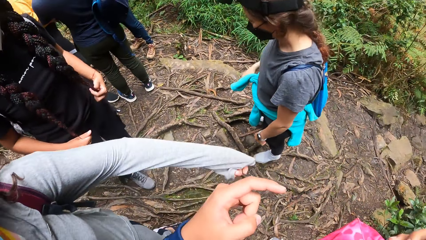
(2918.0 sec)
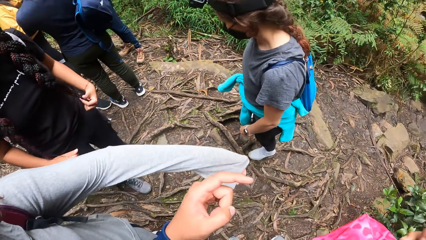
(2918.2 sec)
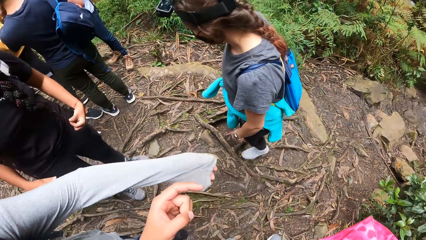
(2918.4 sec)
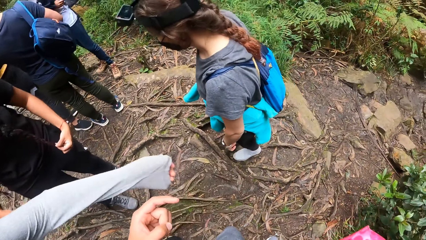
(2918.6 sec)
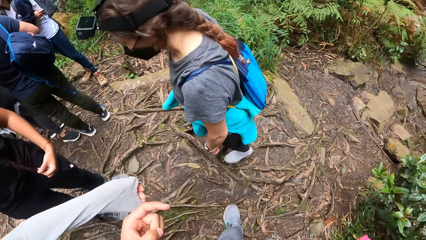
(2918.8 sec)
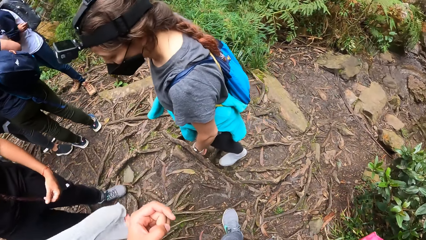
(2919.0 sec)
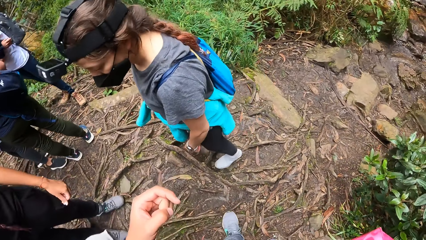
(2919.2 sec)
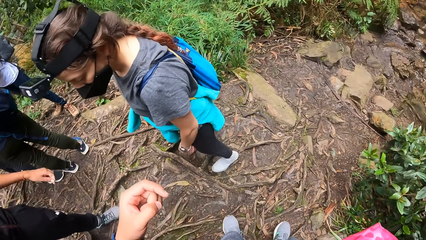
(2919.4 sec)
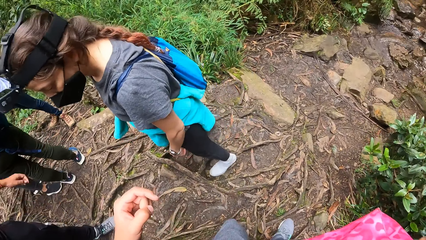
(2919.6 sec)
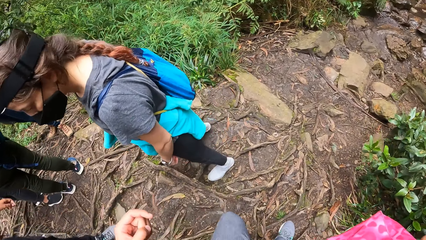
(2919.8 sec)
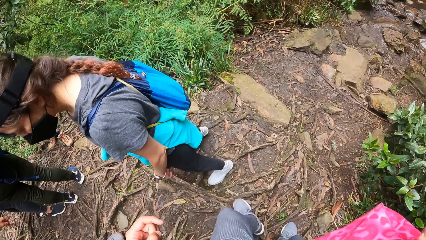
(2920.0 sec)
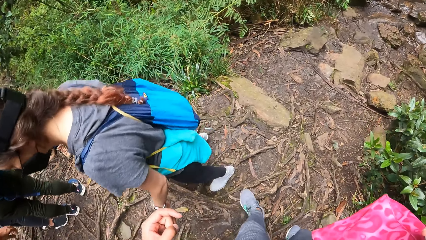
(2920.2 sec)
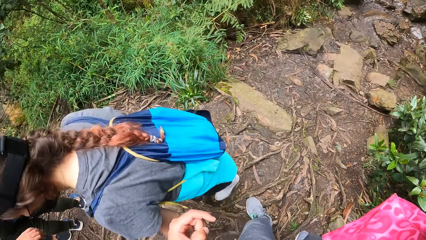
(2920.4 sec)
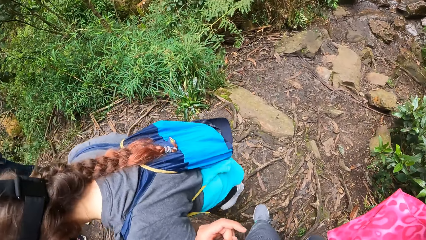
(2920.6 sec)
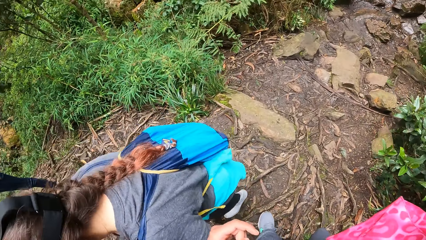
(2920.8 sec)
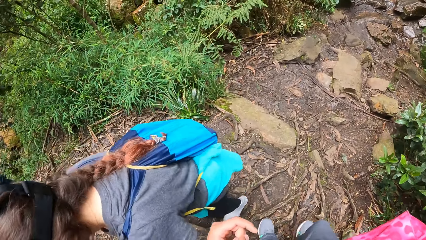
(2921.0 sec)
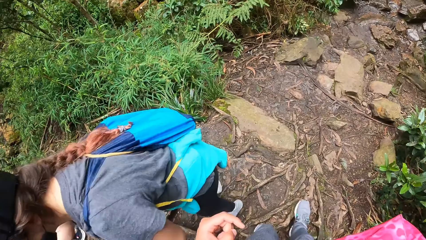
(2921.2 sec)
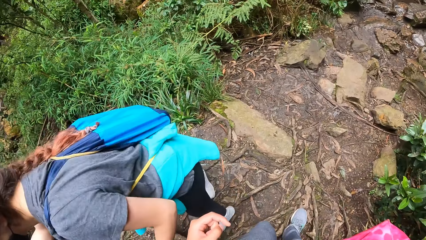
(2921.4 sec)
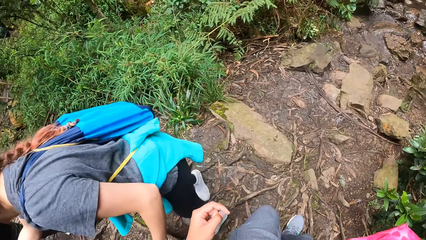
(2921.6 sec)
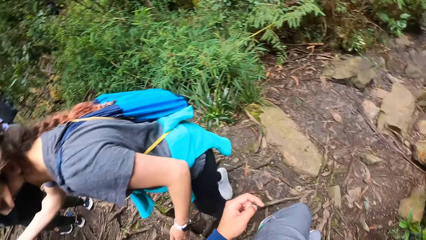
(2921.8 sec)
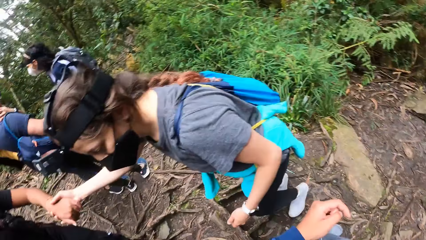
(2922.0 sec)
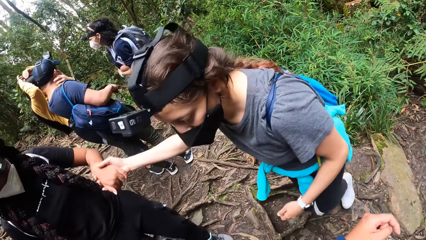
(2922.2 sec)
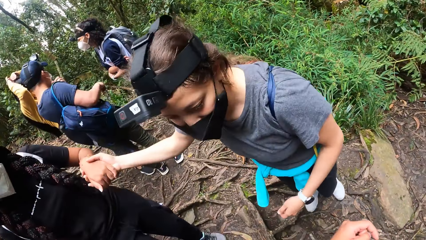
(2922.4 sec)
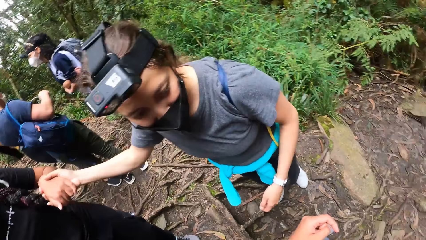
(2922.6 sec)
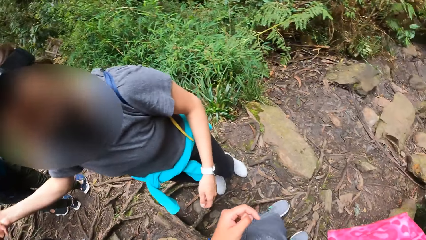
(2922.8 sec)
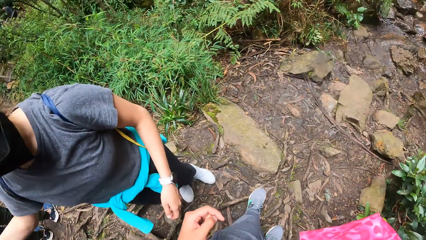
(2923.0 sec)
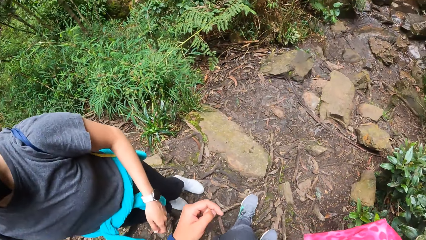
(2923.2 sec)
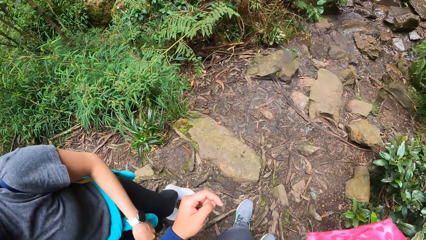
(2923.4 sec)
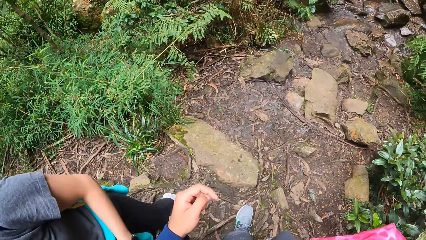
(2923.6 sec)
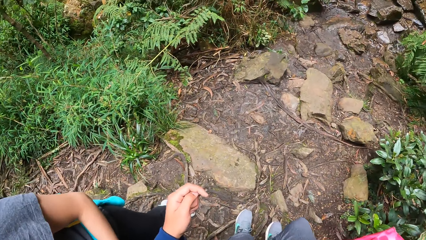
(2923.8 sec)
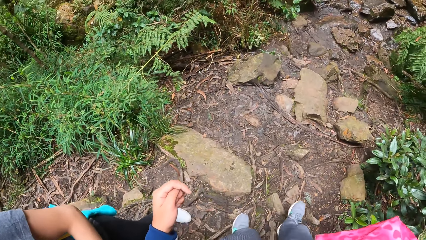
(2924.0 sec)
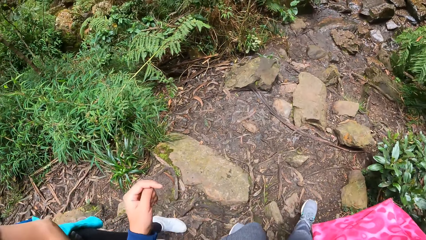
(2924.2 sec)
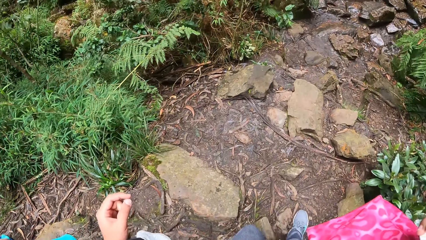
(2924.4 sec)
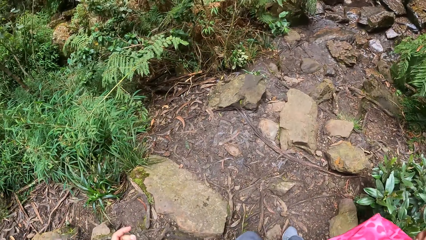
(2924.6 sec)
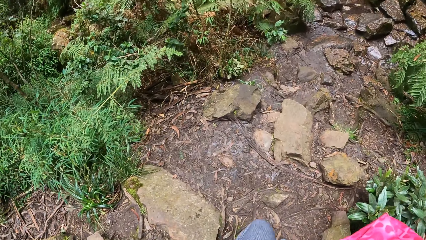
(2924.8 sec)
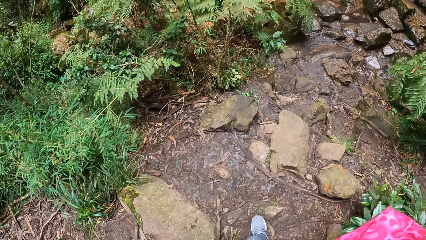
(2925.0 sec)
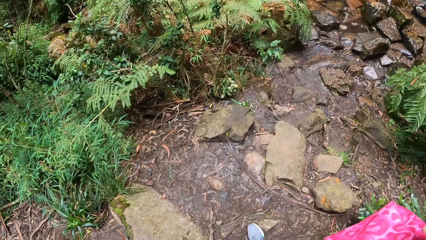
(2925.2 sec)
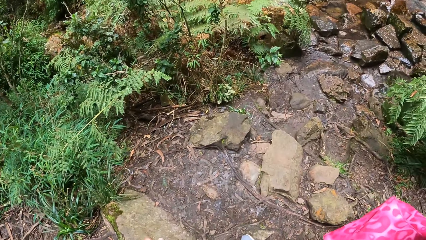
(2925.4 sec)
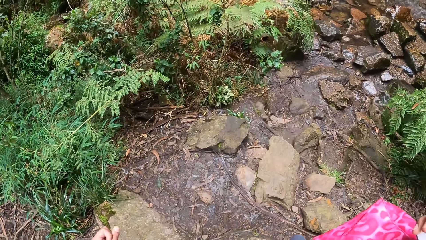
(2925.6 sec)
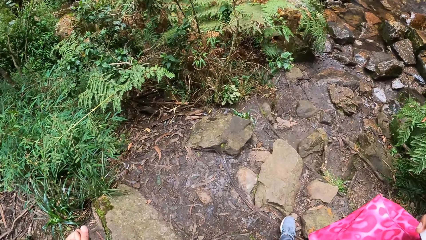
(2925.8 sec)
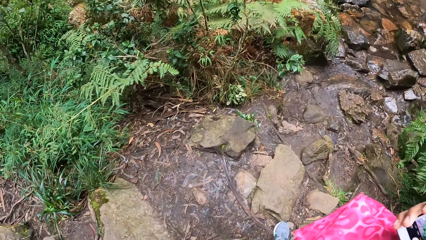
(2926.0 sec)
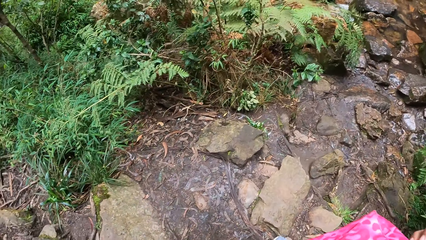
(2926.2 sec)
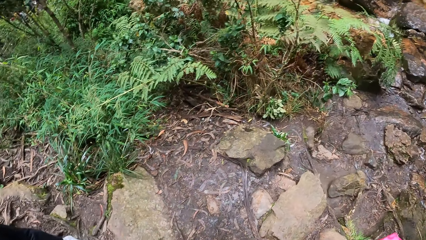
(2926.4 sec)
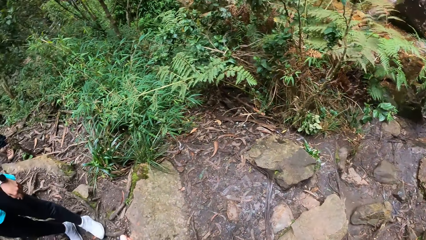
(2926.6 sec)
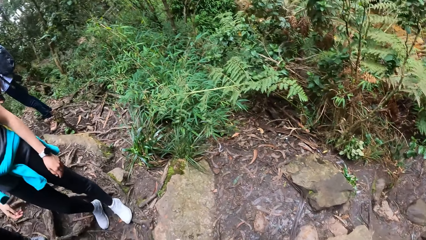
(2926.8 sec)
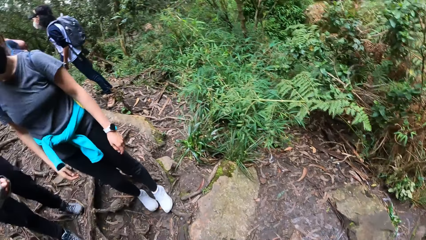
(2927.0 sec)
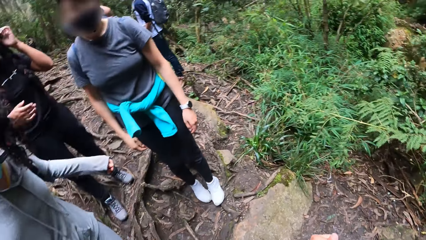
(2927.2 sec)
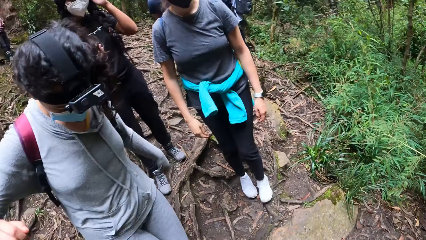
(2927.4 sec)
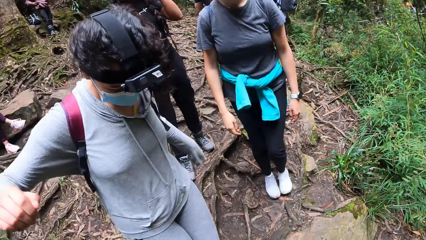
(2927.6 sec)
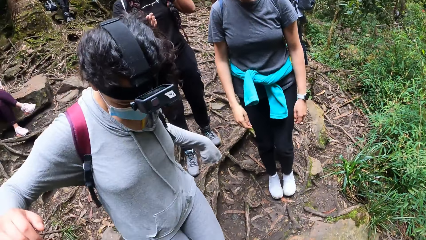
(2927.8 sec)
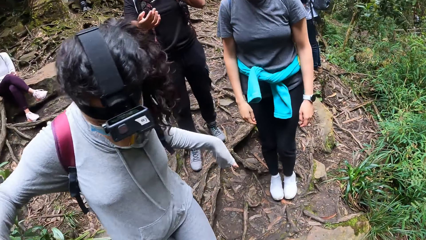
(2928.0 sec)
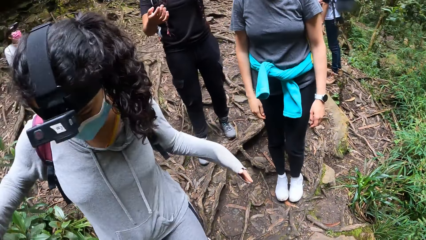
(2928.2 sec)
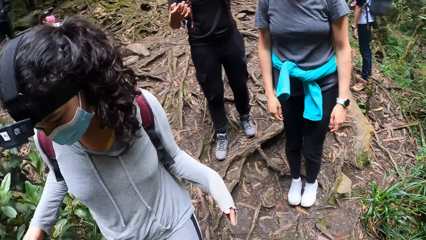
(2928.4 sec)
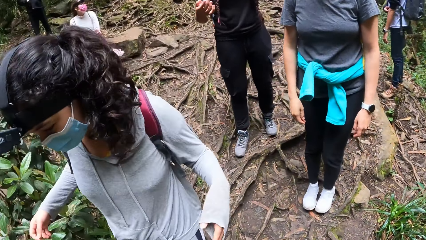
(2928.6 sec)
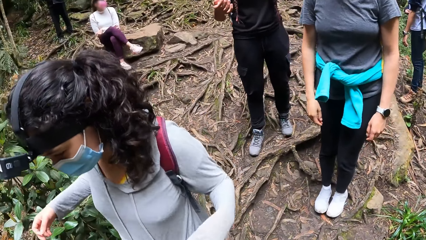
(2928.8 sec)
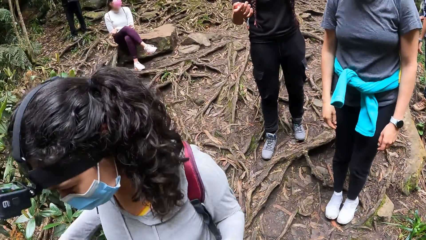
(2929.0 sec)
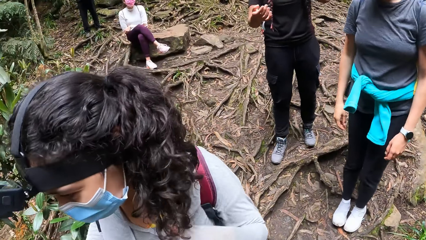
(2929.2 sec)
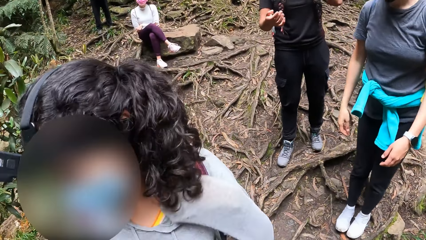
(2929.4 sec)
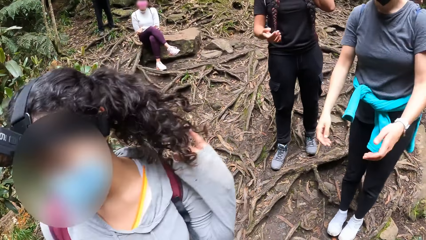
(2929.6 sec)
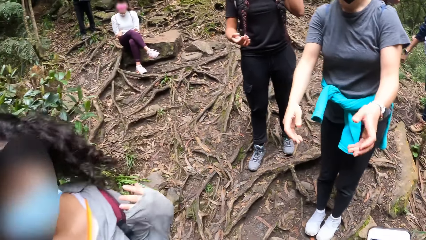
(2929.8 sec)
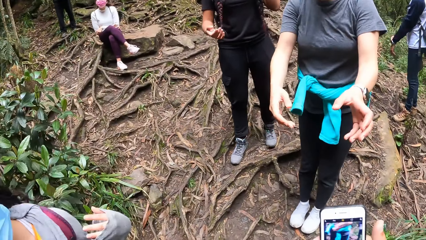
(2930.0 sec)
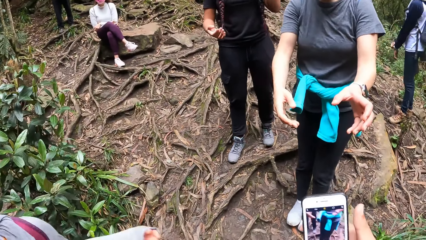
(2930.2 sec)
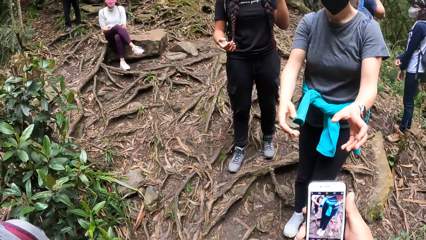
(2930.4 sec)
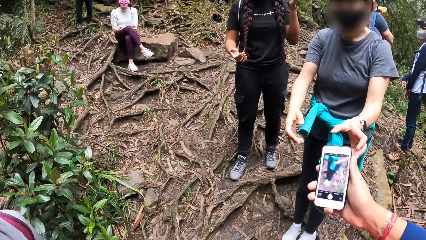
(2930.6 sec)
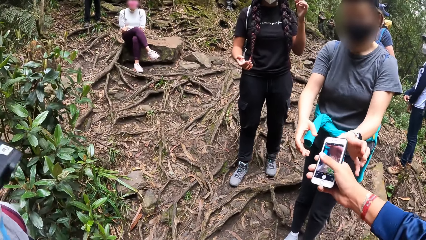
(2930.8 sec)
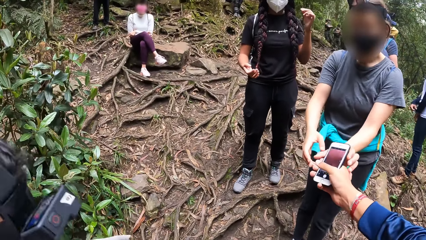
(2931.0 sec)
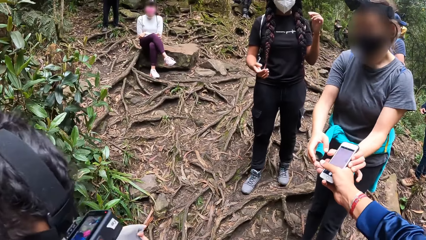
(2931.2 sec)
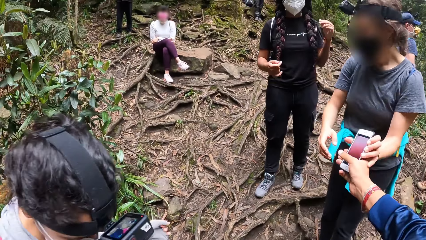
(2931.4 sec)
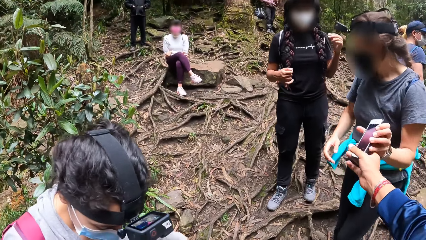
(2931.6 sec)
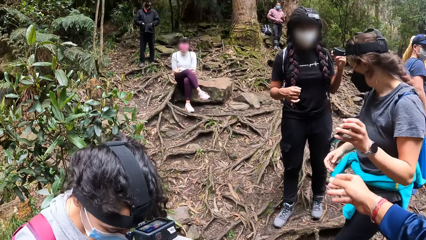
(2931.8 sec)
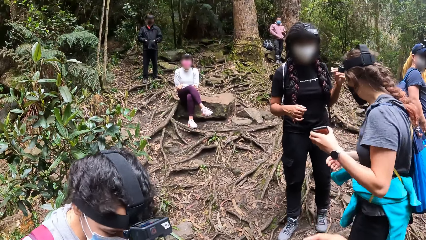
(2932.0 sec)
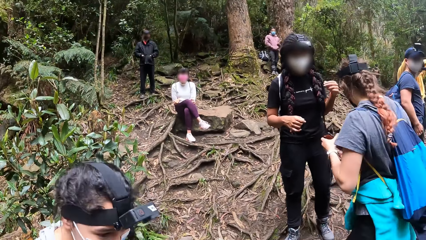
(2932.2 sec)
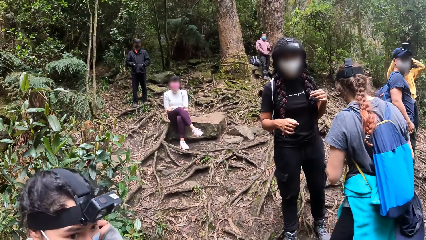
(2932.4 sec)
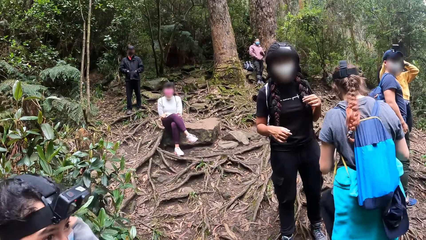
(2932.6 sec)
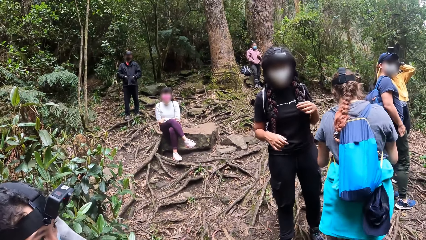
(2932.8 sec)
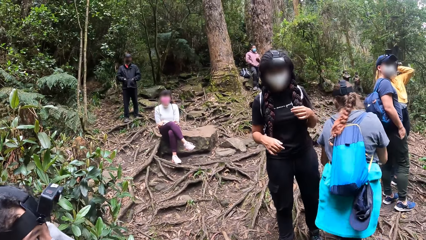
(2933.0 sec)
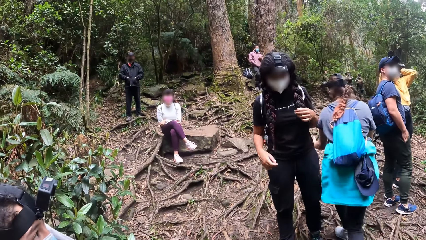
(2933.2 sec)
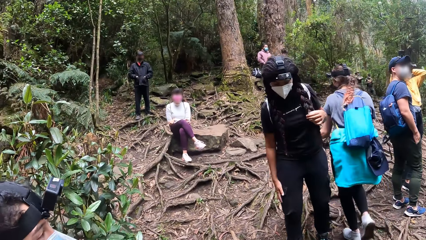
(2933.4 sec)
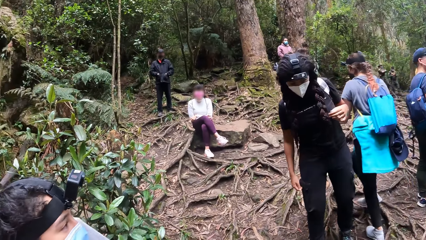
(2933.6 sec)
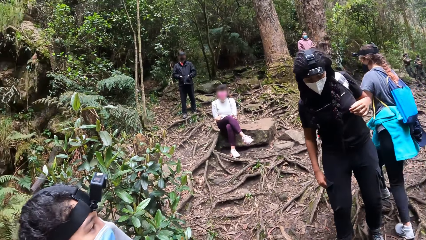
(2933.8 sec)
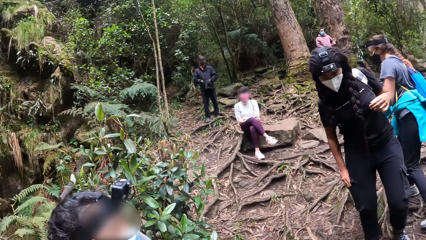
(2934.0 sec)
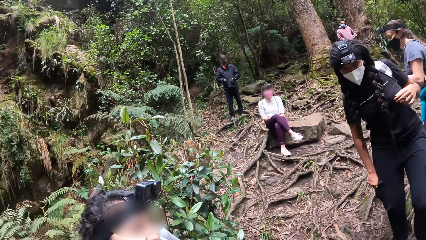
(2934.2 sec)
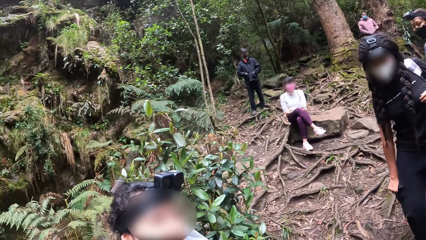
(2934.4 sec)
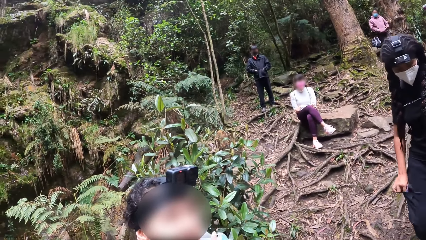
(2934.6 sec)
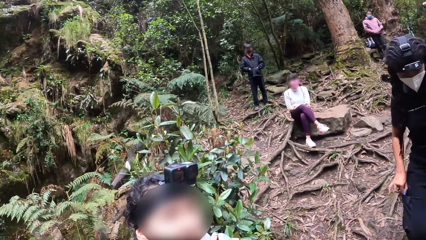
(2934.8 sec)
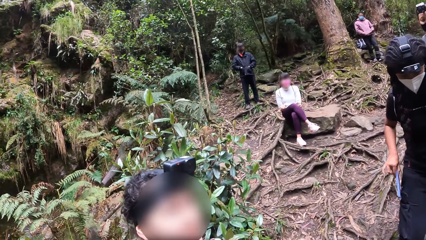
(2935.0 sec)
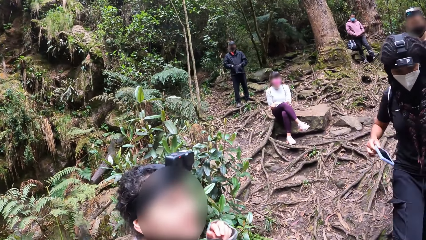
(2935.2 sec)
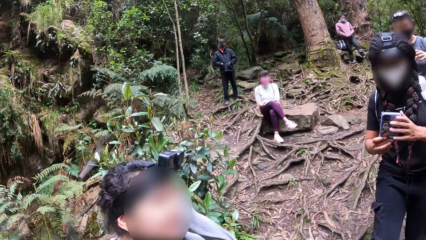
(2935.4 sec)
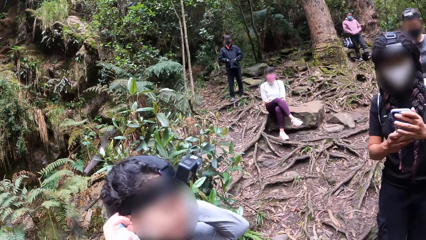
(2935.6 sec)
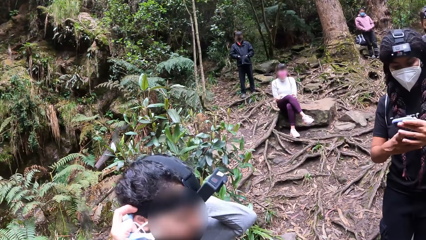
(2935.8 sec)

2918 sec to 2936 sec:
The camera wearer walks down the hill with the woman. He passes the phone in his right hand to another woman. The other woman collects the phone from the camera wearer with her right hand. The first woman adjusts the camera on her head with her two hands. A third woman removes the phone from her pocket with her right hand.
